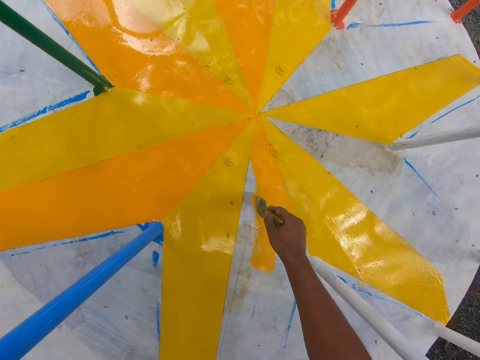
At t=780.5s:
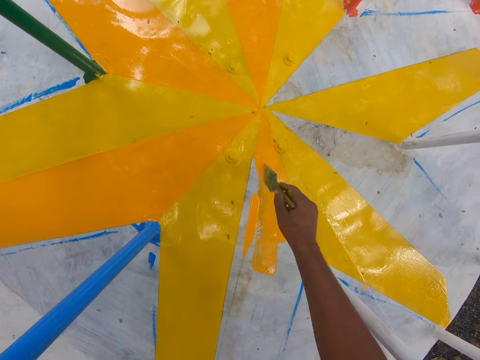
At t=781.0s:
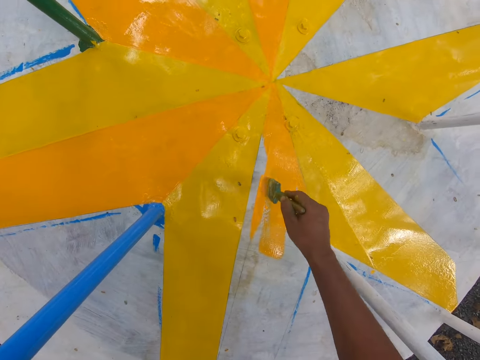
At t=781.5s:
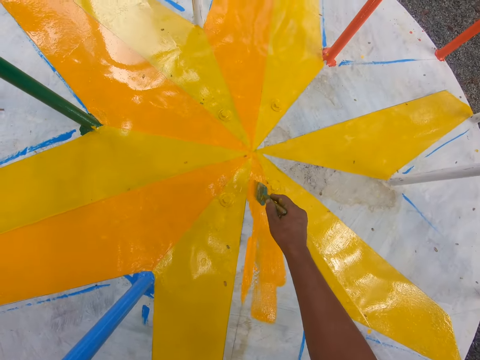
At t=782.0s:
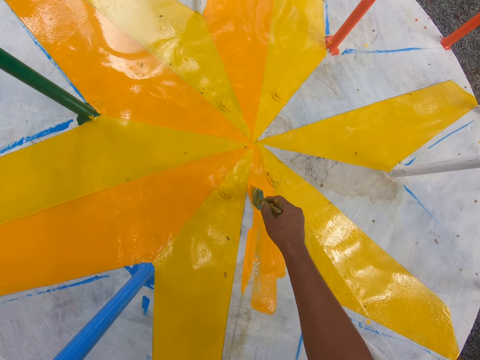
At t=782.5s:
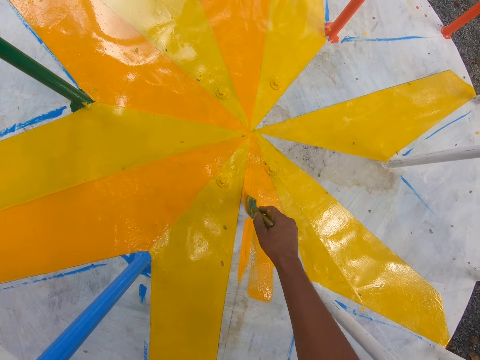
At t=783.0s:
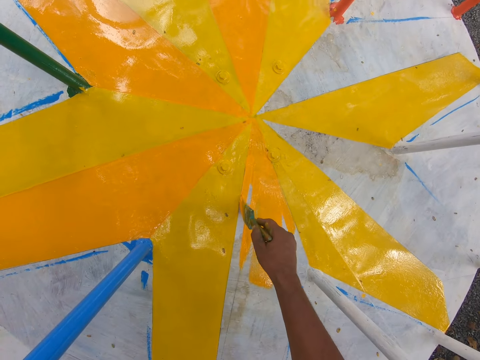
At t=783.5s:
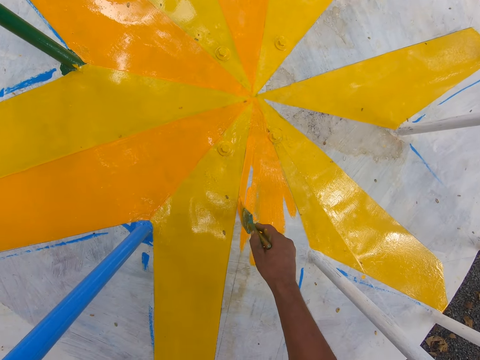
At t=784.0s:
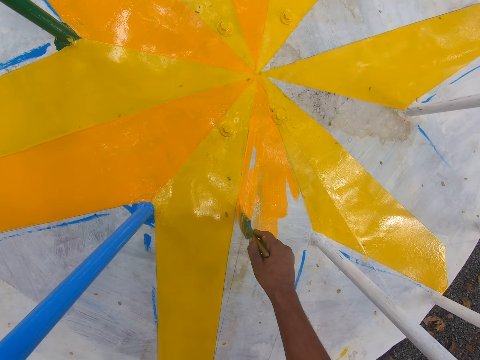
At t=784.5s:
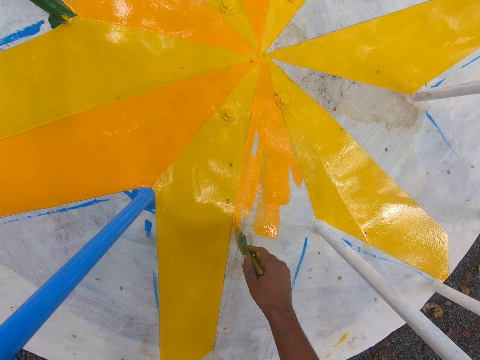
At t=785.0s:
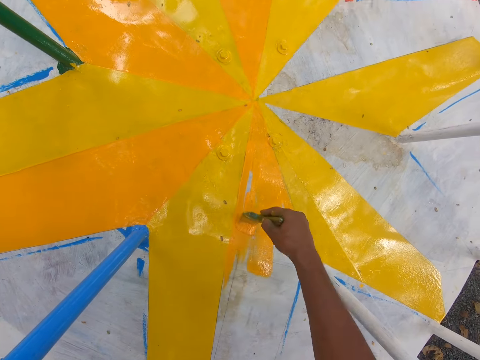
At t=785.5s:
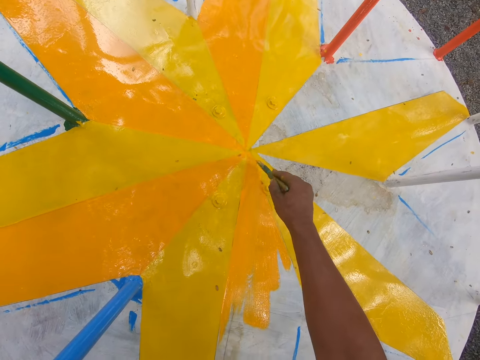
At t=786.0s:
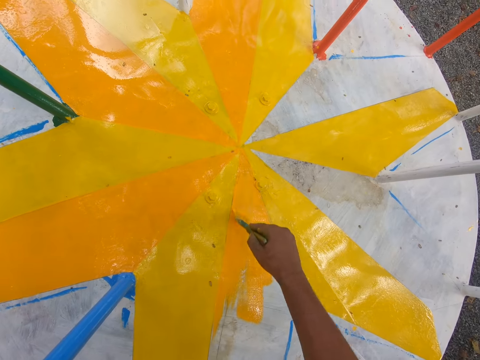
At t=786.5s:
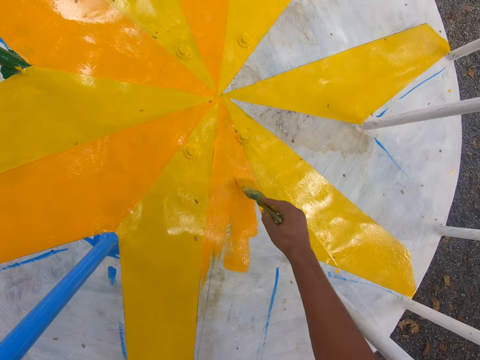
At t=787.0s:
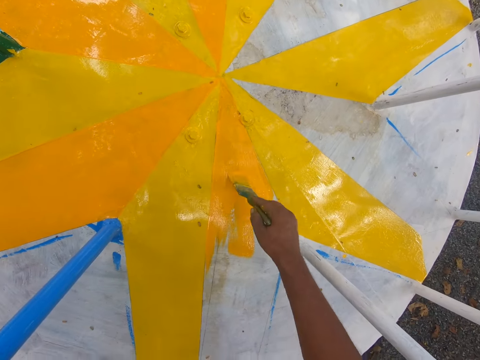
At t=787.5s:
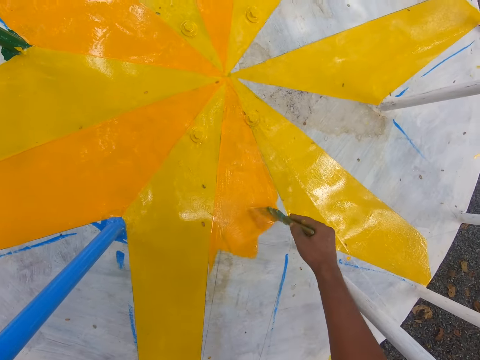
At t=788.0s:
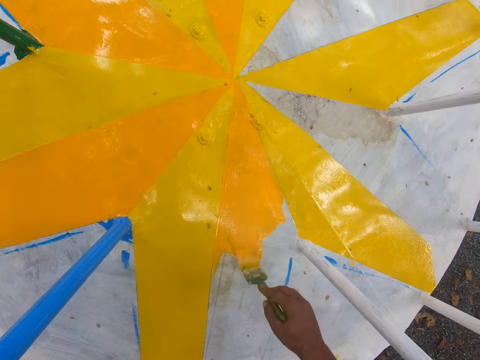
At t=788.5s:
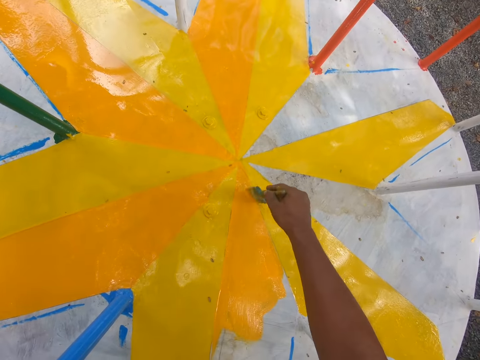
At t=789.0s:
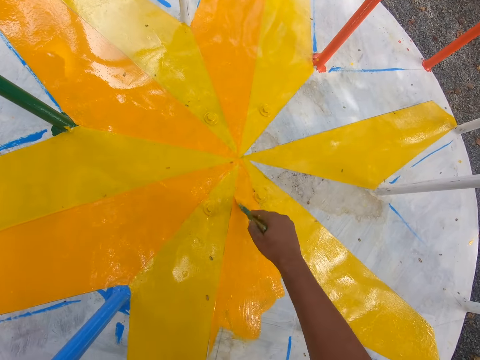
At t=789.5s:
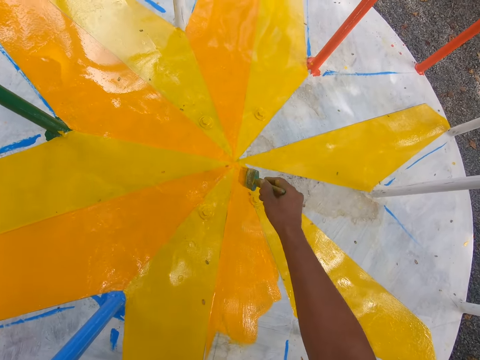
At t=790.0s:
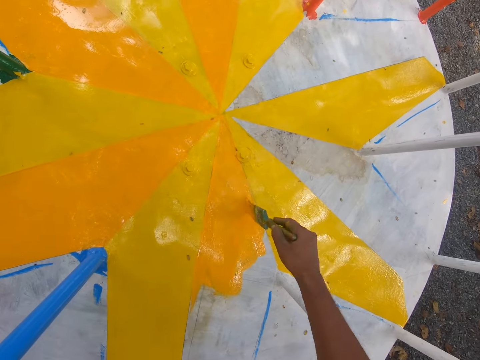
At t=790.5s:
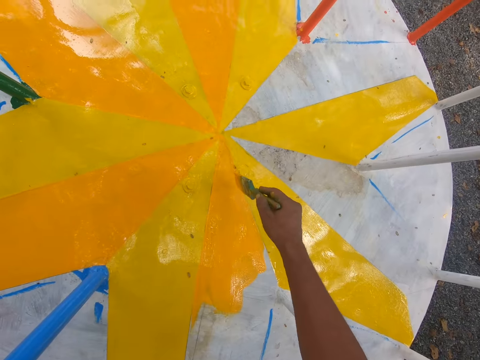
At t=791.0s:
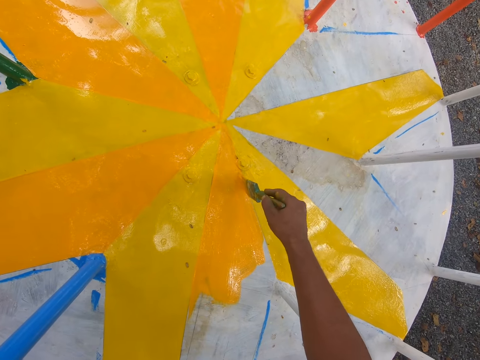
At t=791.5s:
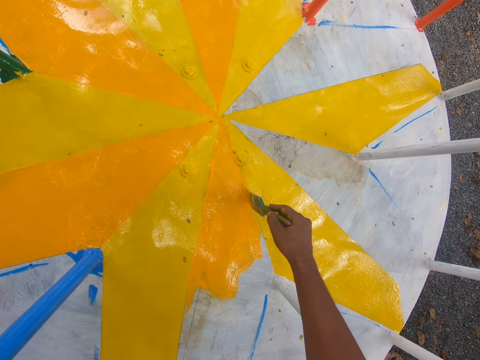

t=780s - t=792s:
The camera wearer paints the merry-go-round with the paintbrush in his right hand.

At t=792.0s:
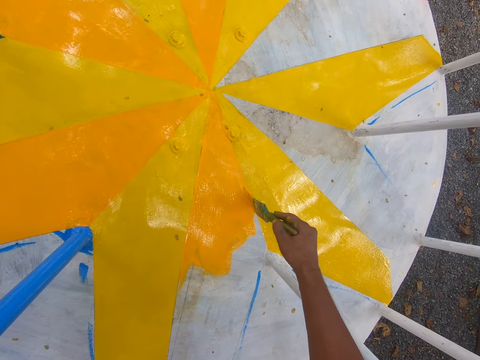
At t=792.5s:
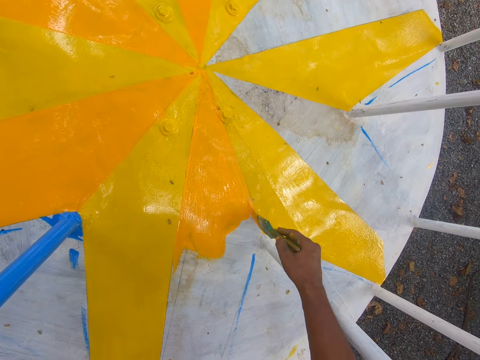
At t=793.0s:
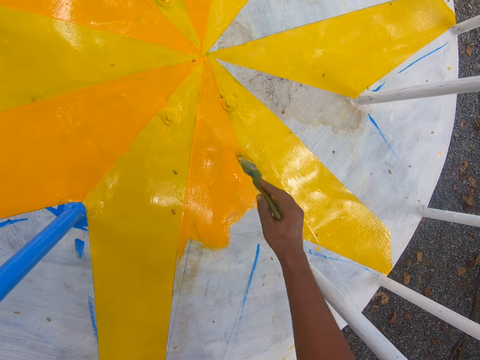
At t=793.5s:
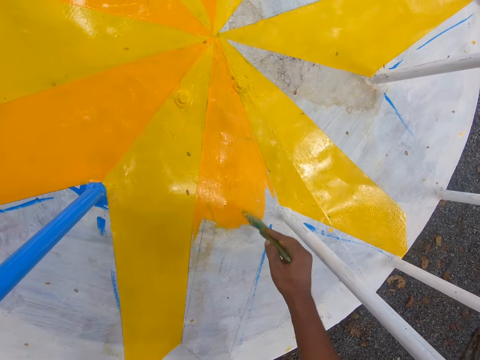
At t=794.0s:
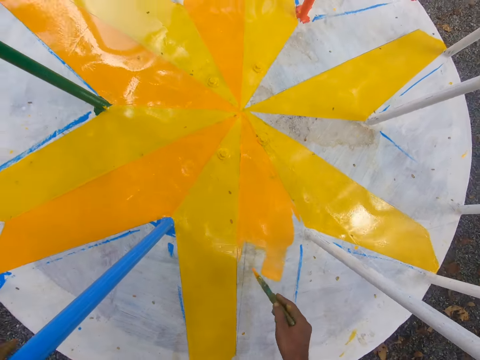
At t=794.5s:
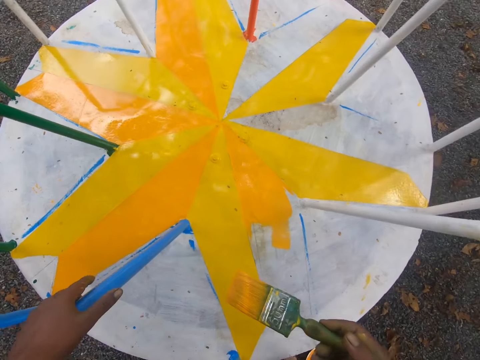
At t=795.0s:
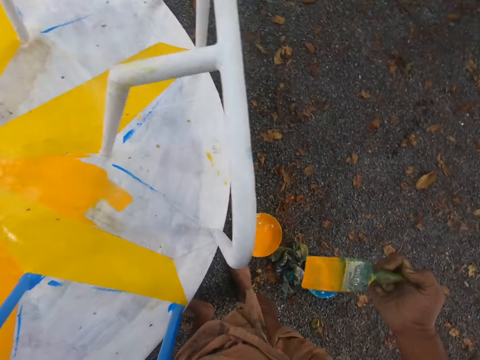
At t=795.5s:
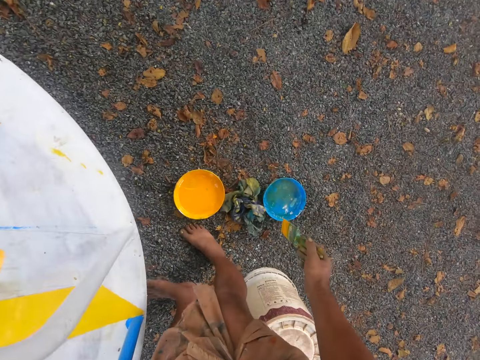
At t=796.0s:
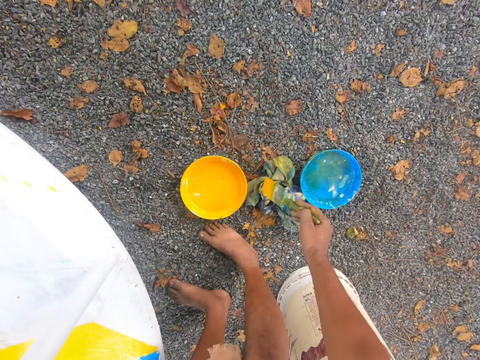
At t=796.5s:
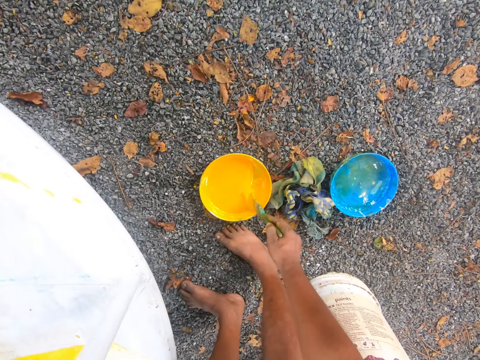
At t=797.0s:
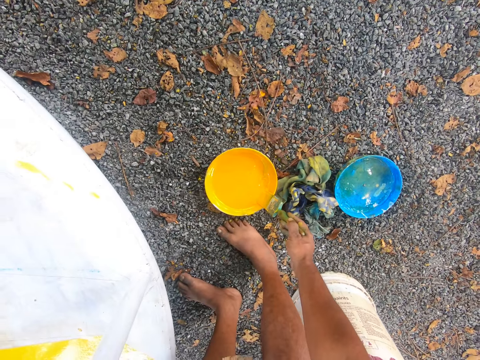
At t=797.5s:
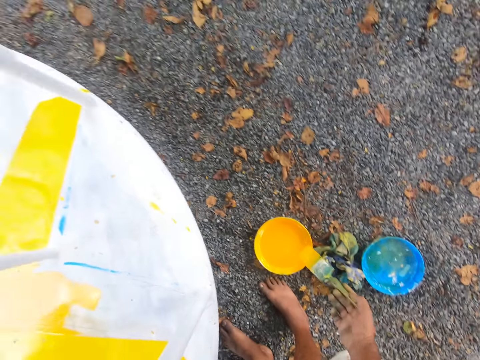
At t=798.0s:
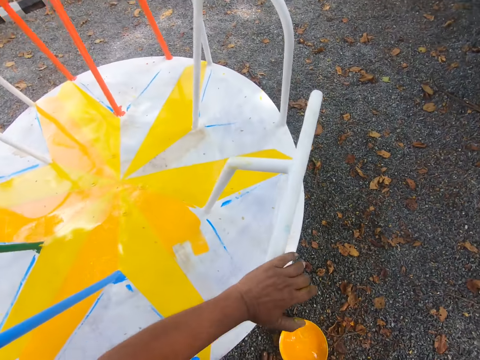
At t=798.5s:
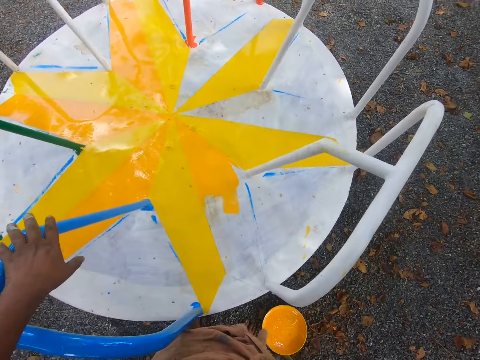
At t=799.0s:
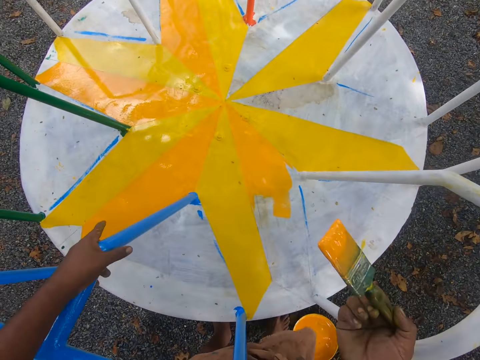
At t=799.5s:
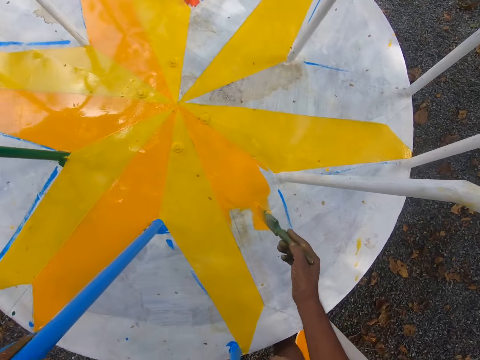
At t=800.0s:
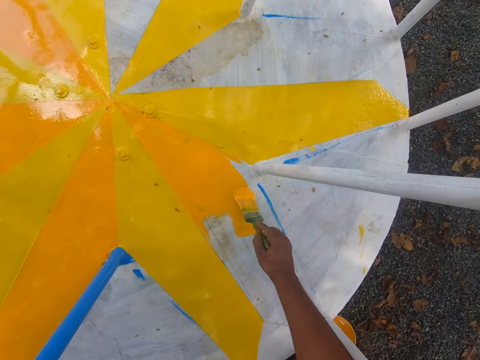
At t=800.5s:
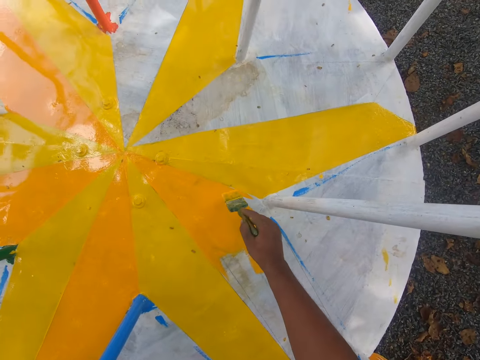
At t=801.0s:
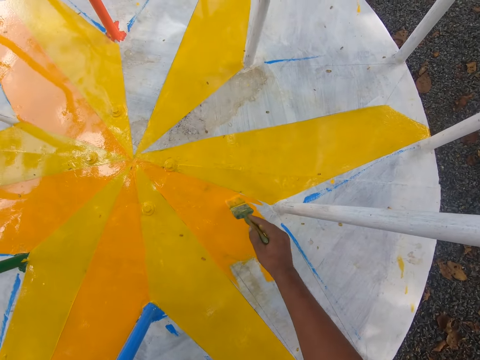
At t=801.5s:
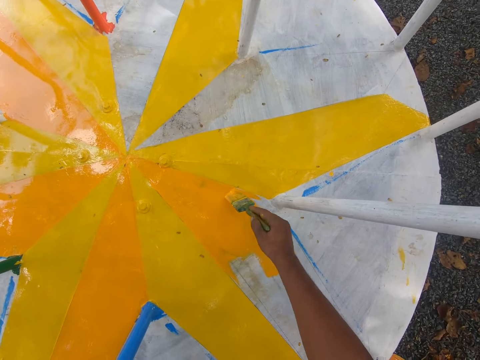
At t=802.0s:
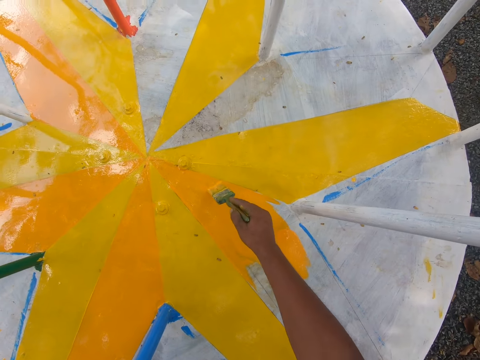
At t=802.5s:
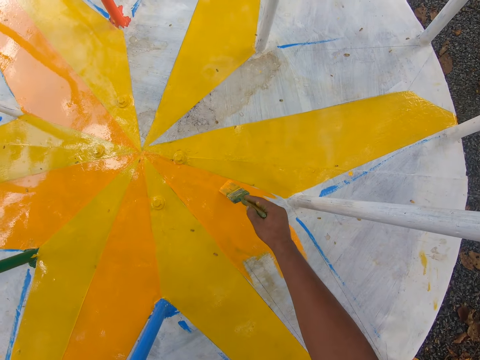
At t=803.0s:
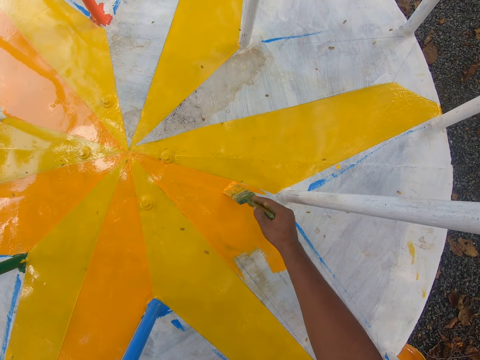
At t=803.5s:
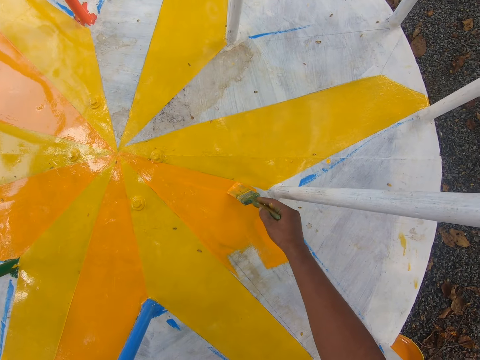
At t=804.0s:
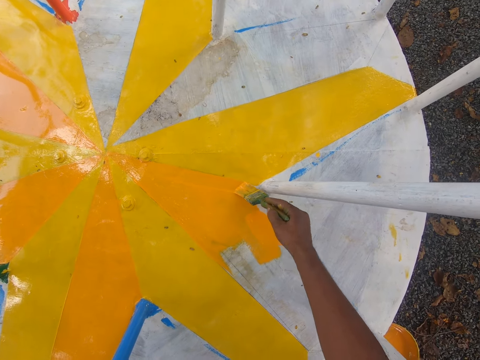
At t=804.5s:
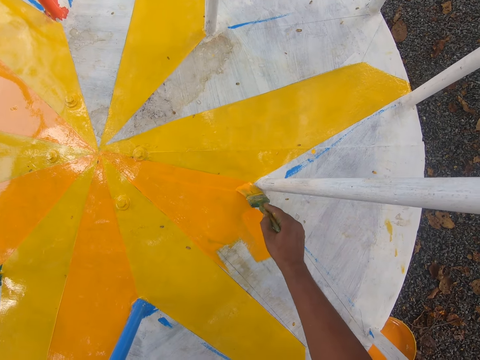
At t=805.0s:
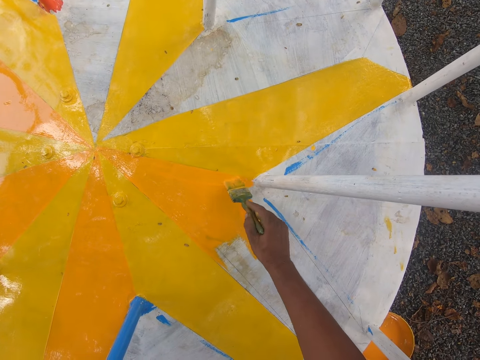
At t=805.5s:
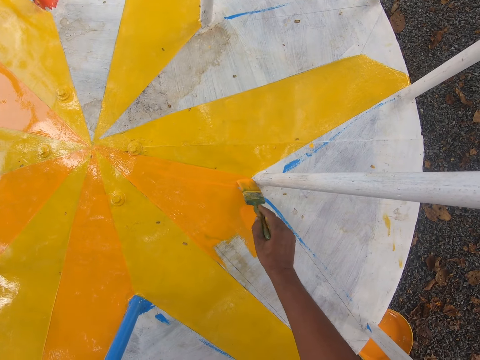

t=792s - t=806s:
The camera wearer lifts the brush from the merry-go-round. He takes paint from the bowl with the paintbrush in his right hand. He dabs the paint on the bowl with the paintbrush in his right hand. He places his left hand on the merry-go-round handle. He paints the merry-go-round with the paintbrush in his right hand.
